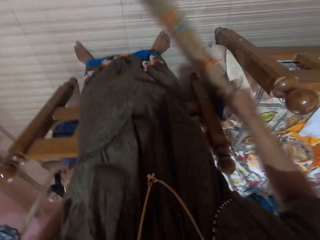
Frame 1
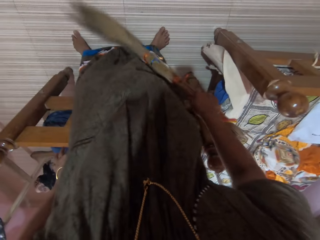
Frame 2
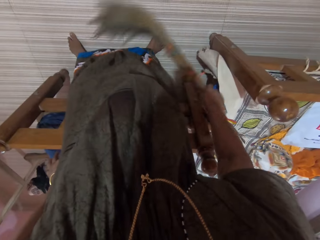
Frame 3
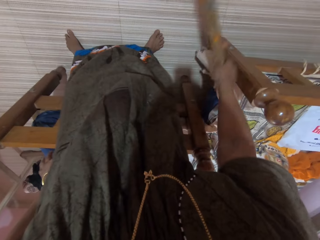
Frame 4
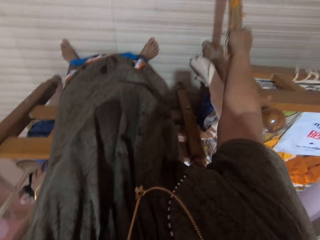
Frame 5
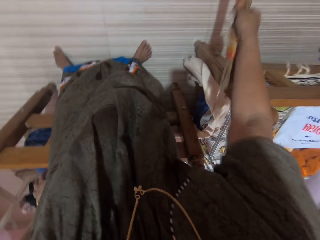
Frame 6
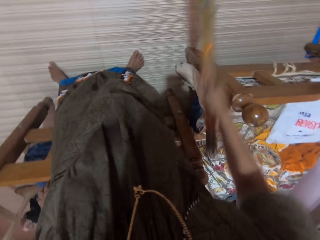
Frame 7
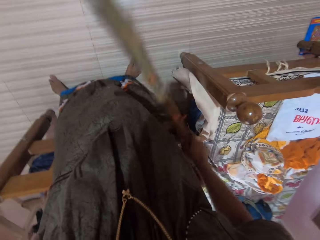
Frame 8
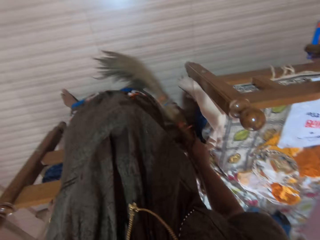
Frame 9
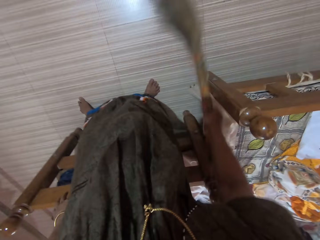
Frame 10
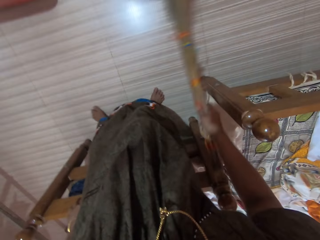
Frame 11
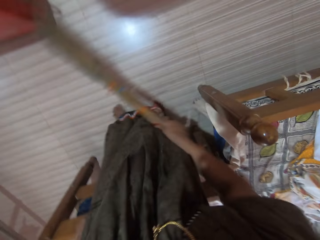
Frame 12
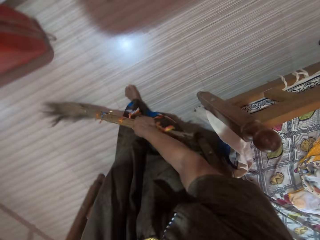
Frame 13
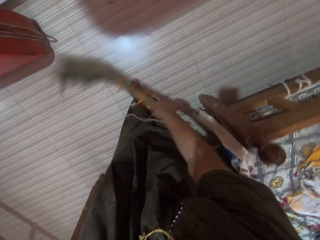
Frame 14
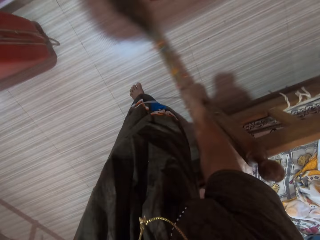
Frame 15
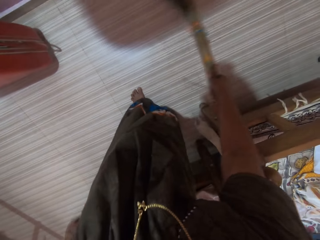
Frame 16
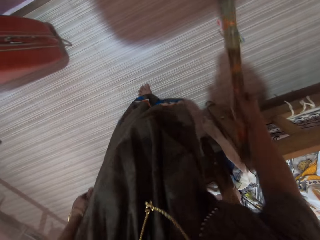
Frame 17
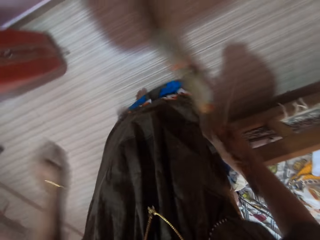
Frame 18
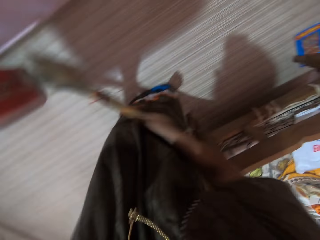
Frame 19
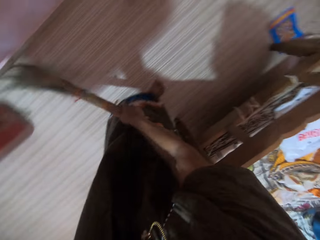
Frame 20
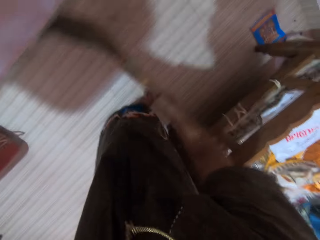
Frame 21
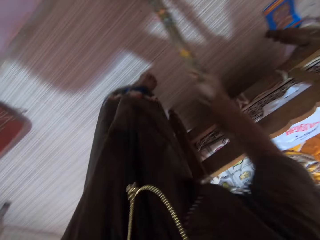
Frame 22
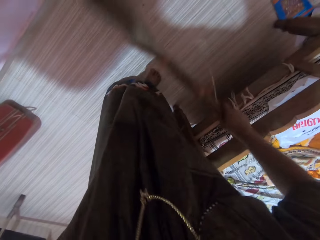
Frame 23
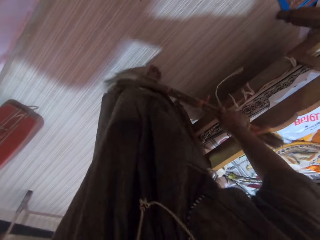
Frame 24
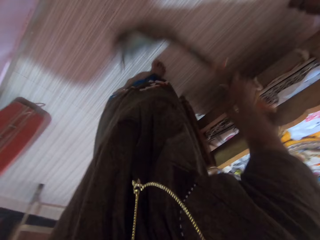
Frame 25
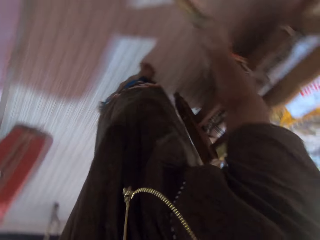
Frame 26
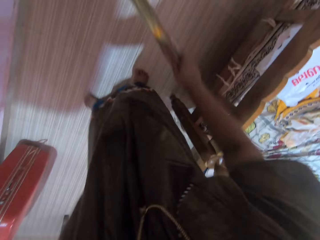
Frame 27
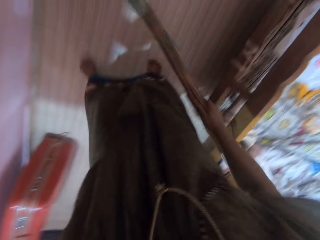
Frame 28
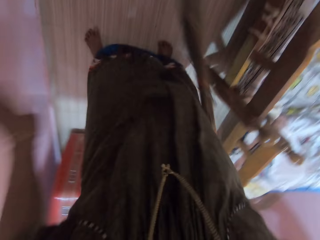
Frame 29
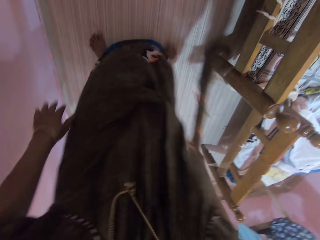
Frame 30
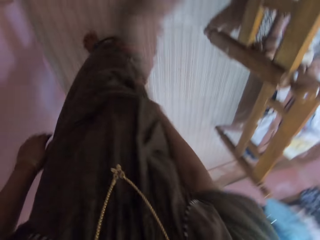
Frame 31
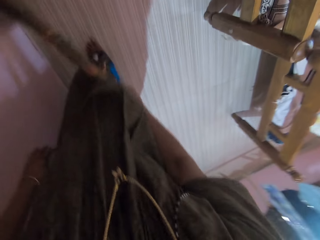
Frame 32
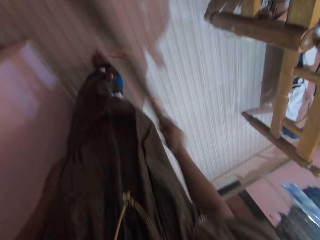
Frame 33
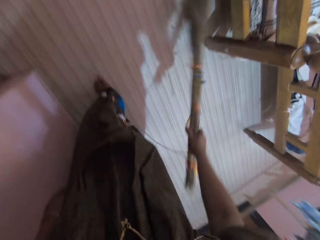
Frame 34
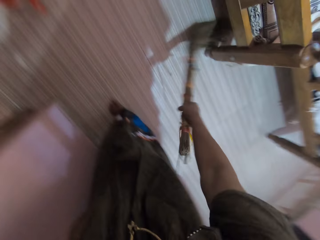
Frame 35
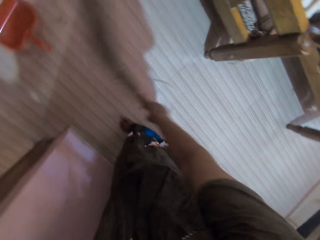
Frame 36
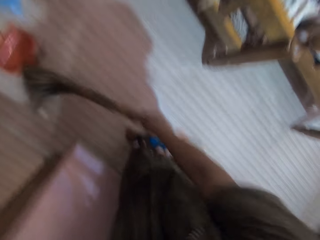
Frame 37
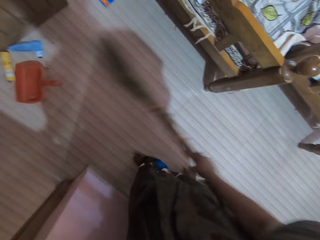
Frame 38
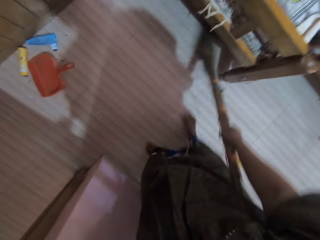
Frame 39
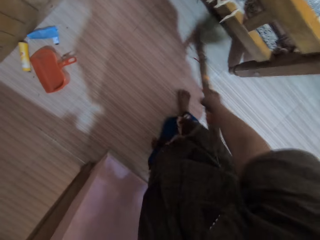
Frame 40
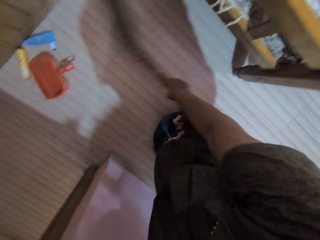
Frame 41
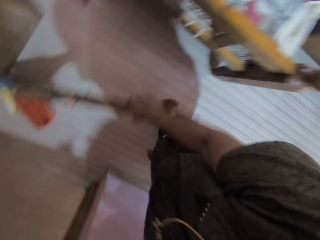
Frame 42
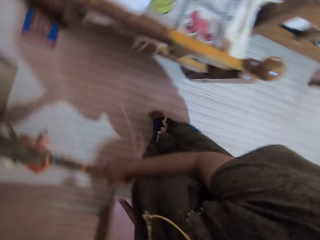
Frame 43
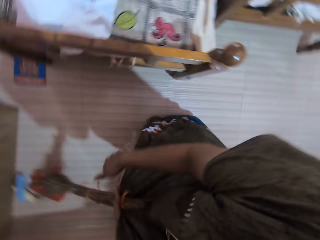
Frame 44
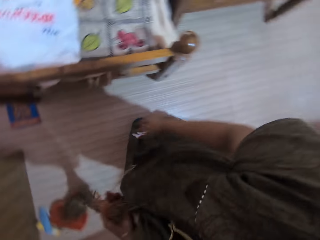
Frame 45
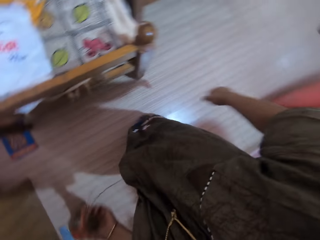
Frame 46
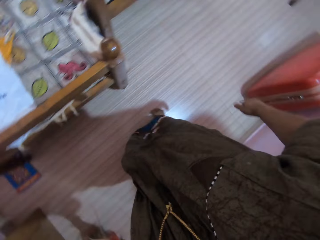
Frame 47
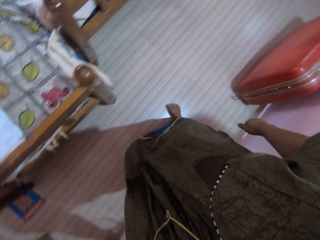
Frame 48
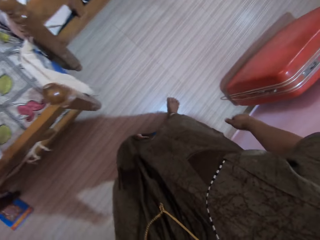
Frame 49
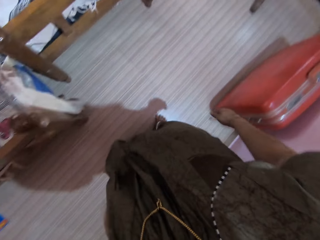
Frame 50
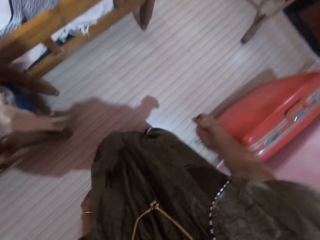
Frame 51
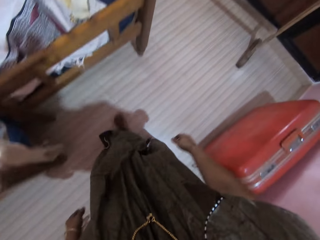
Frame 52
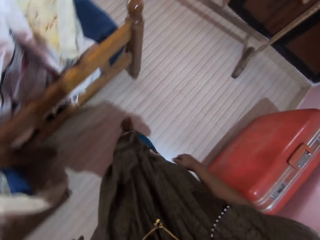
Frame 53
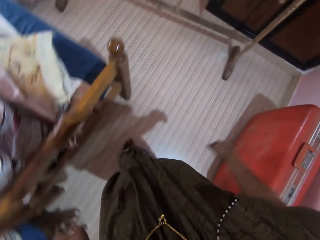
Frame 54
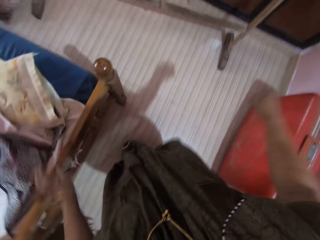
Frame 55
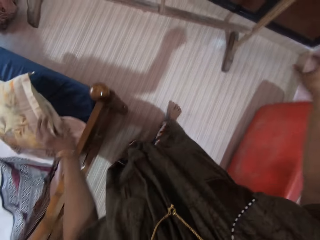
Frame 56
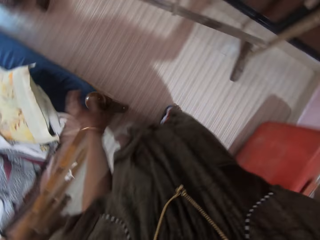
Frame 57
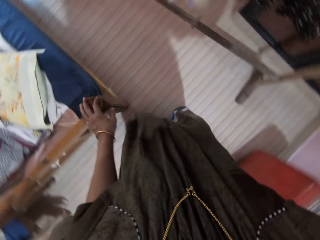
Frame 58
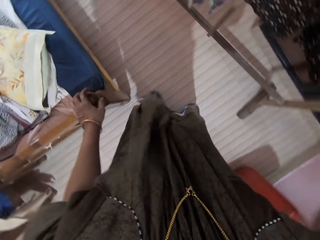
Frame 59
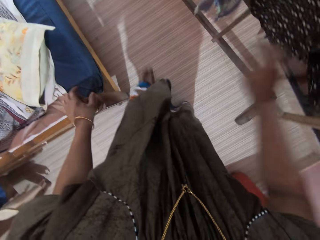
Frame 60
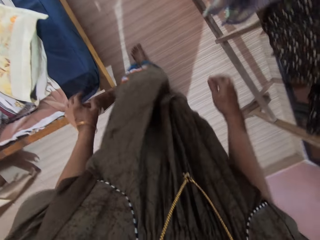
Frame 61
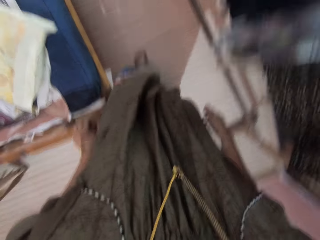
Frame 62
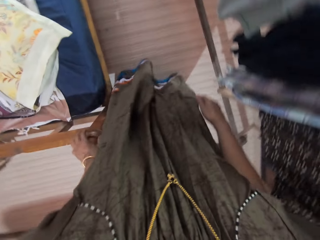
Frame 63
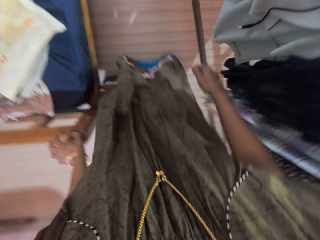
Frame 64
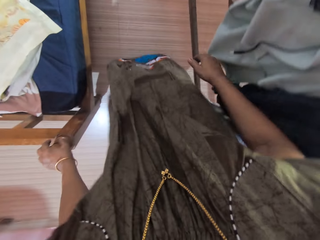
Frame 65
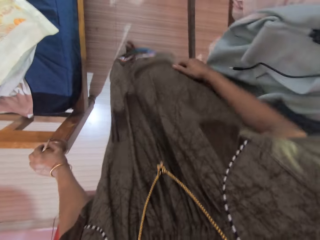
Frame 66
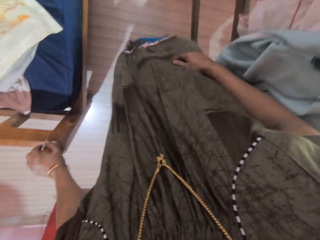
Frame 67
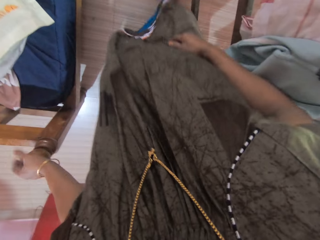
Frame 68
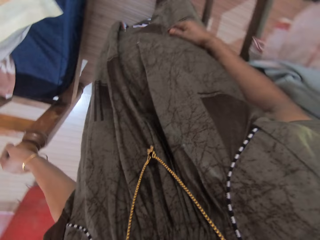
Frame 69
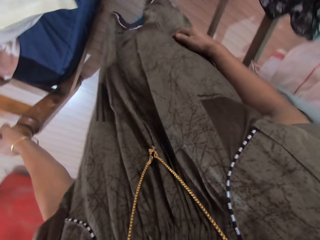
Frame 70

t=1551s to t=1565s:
The camera wearer lifts her left hand. She drops her left hand. She drops the broom. She walks. She holds the headboard top with her left hand.

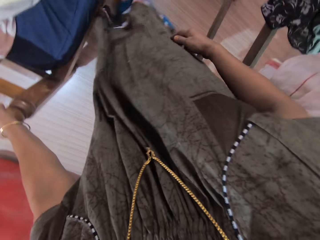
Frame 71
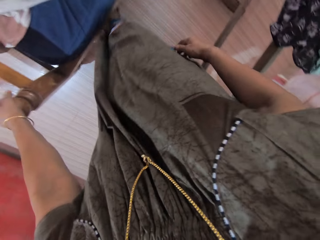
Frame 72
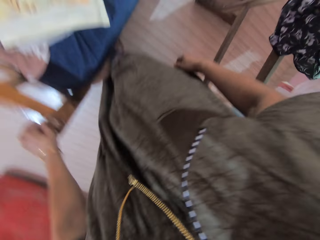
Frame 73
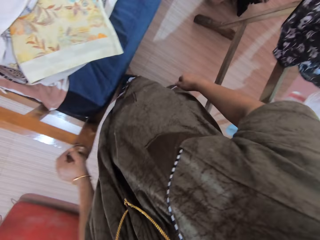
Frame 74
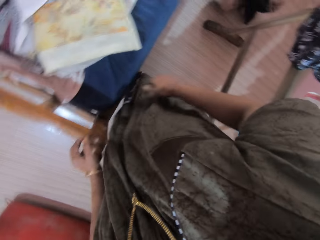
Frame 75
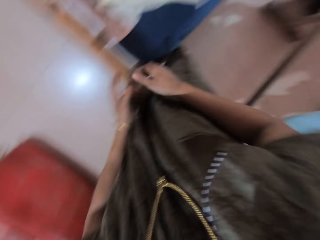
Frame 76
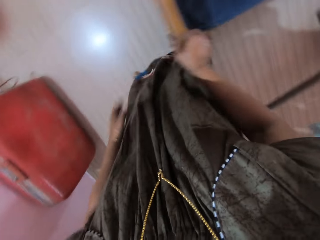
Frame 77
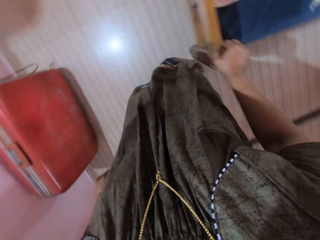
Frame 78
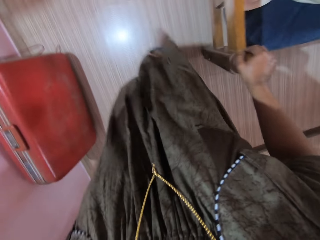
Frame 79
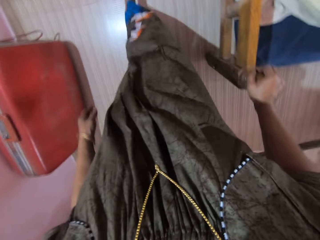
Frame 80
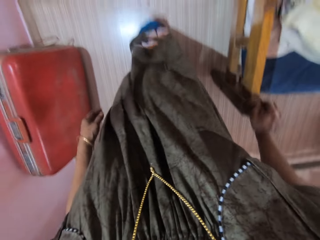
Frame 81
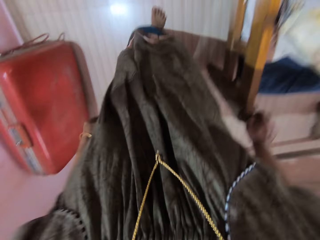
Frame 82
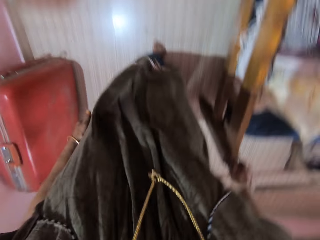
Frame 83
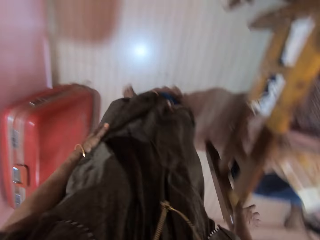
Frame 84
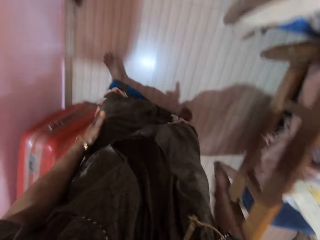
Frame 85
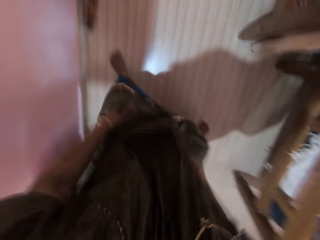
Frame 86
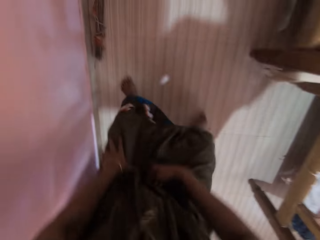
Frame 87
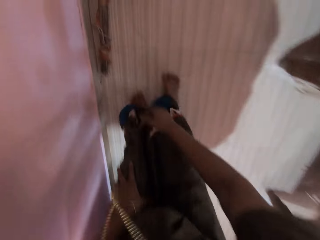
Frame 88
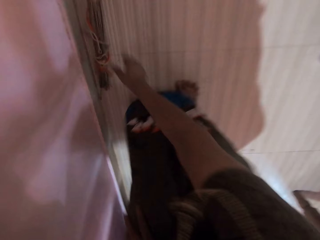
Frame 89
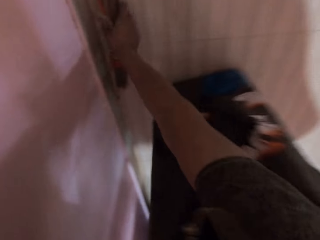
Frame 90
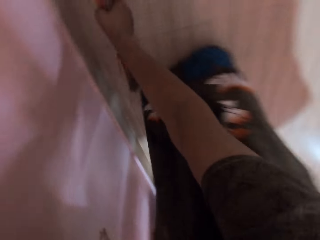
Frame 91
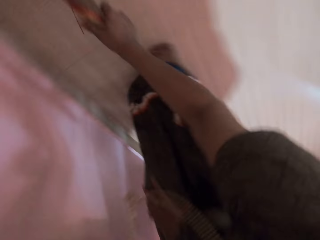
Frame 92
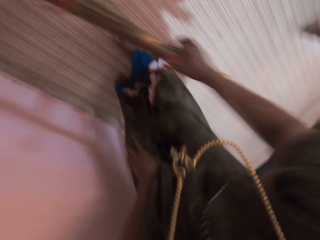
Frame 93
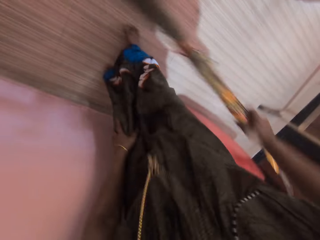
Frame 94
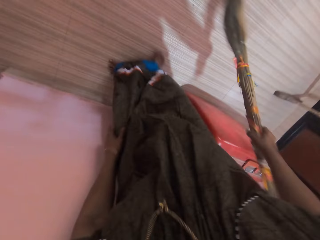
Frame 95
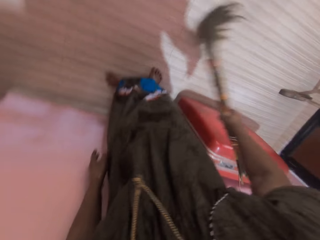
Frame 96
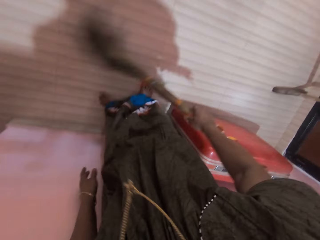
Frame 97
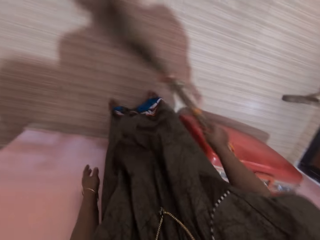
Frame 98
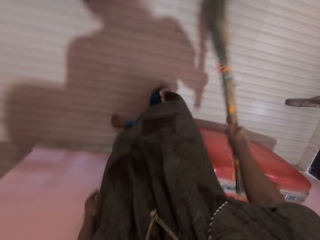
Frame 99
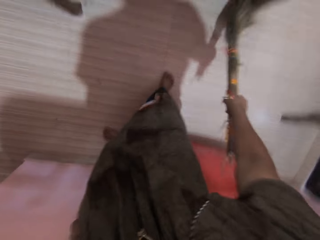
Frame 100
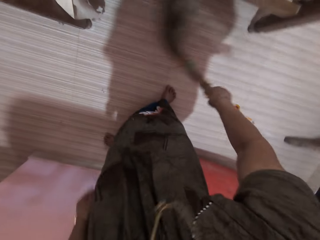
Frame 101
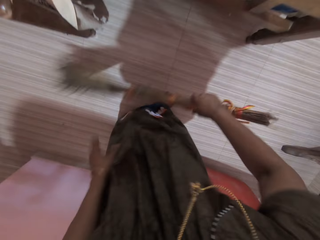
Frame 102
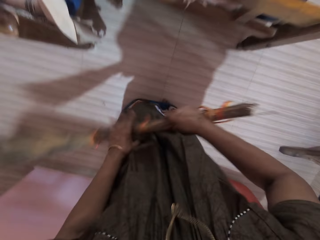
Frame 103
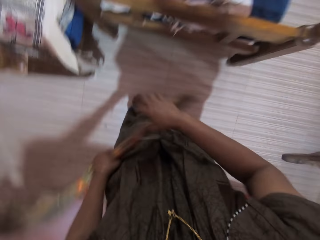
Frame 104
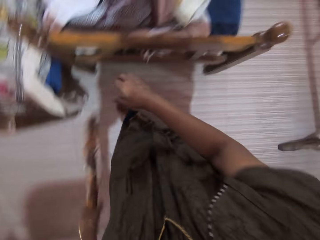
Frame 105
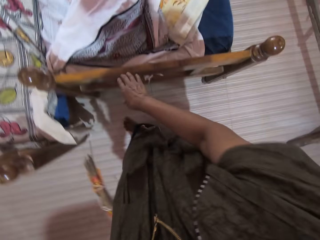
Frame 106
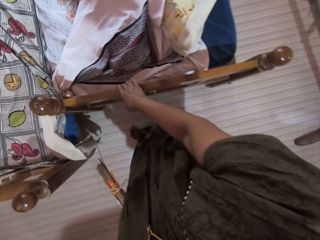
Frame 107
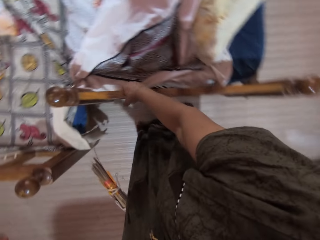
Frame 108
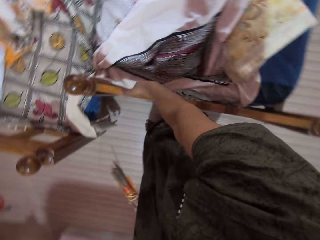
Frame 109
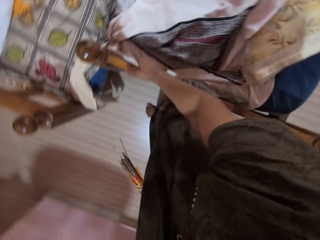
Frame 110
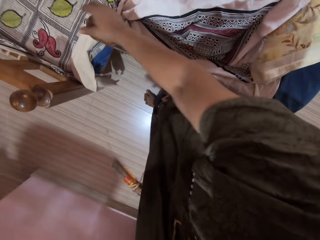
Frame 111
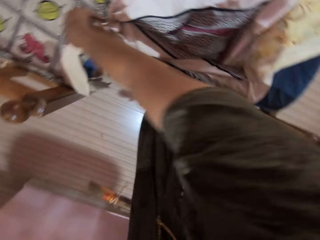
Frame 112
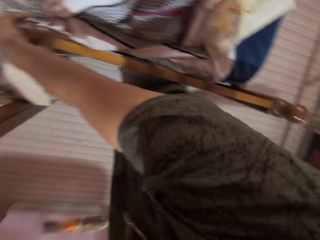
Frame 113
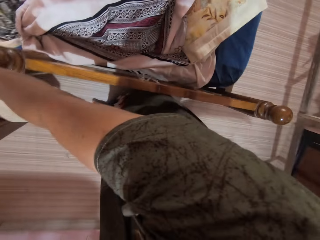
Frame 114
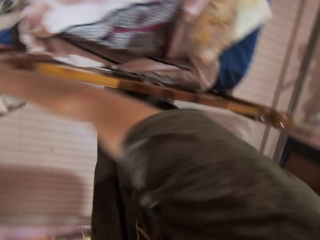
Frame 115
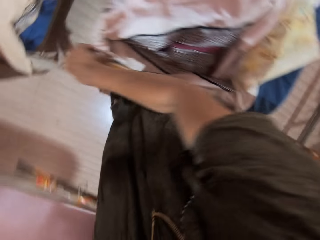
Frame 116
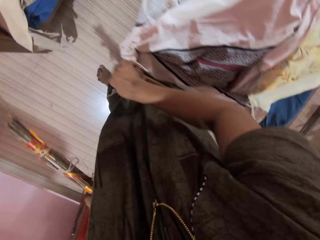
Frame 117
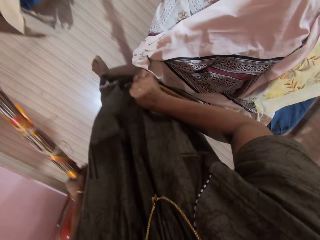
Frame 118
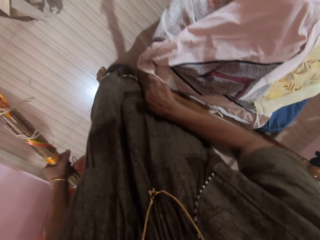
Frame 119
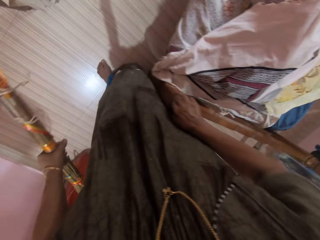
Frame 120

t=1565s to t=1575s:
The camera wearer removes her left hand from the headboard top. She holds the headboard top with her right hand. She picks up the broom with her right hand. She sweeps the floor with the broom. She moves the bed. She holds the headboard with her right hand.
